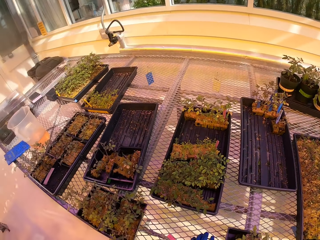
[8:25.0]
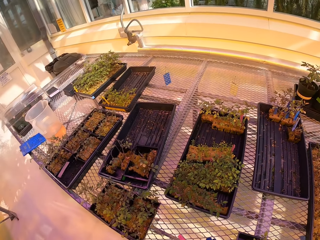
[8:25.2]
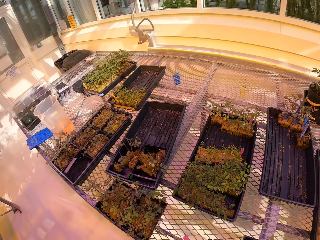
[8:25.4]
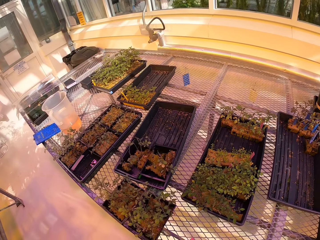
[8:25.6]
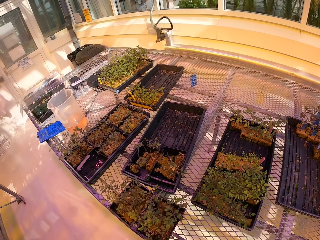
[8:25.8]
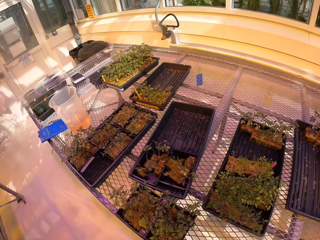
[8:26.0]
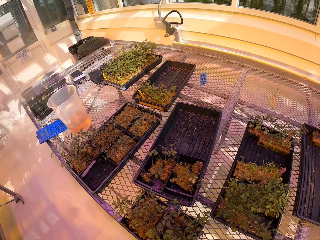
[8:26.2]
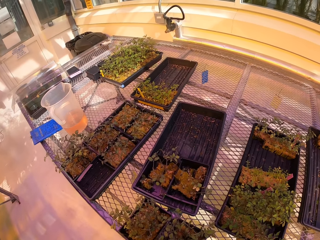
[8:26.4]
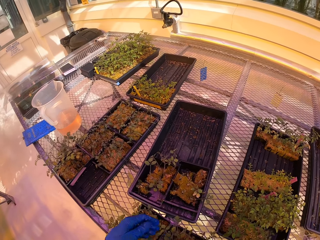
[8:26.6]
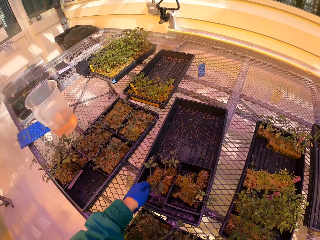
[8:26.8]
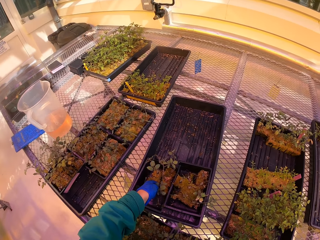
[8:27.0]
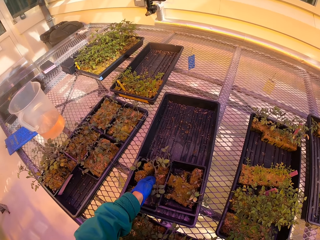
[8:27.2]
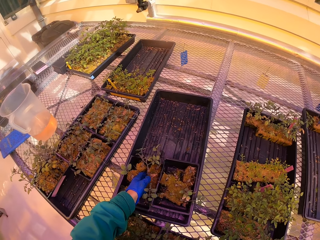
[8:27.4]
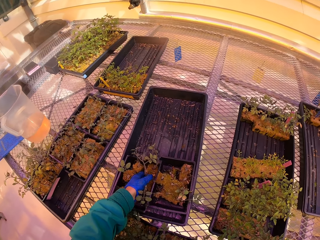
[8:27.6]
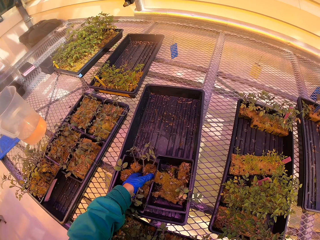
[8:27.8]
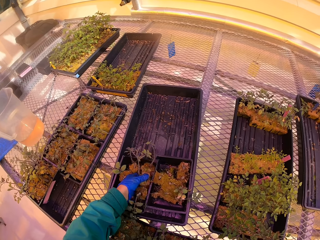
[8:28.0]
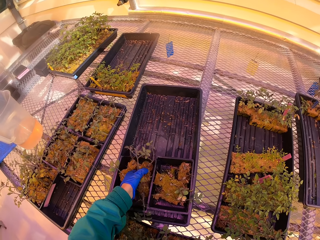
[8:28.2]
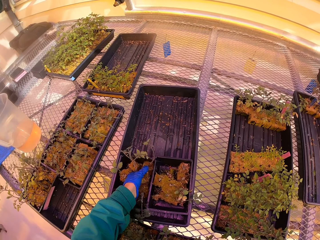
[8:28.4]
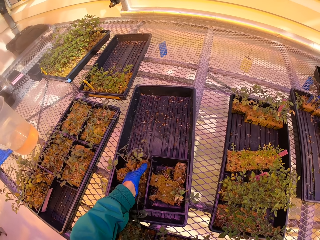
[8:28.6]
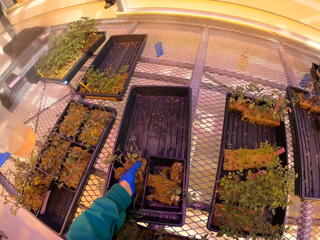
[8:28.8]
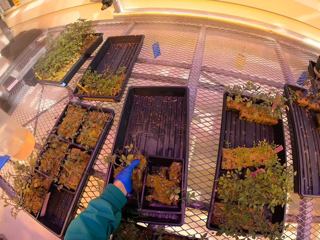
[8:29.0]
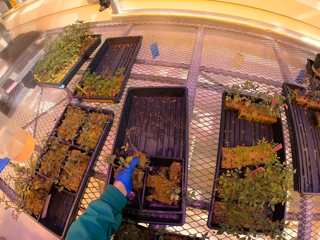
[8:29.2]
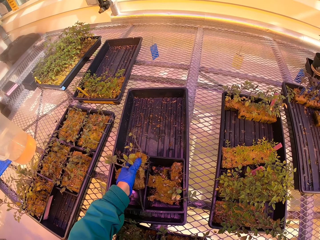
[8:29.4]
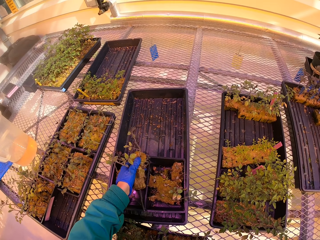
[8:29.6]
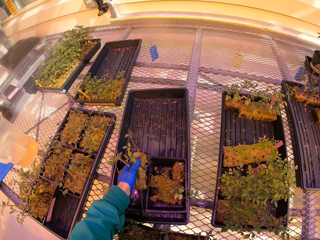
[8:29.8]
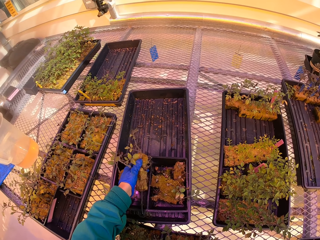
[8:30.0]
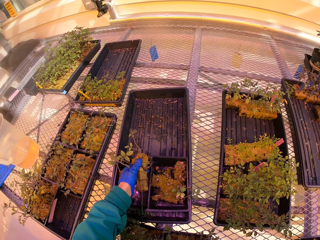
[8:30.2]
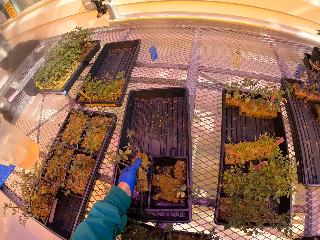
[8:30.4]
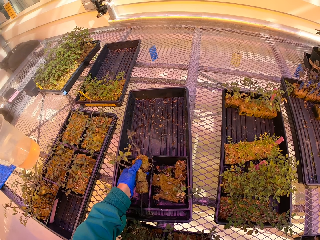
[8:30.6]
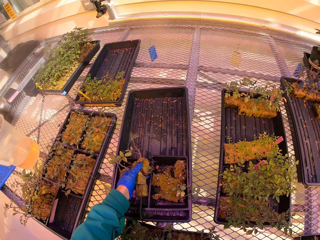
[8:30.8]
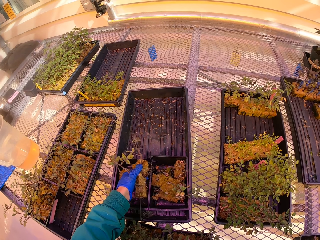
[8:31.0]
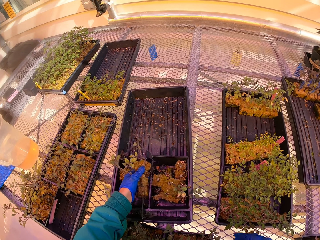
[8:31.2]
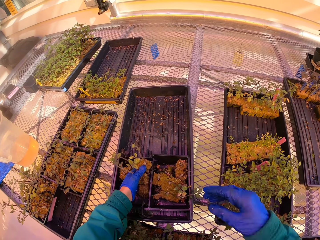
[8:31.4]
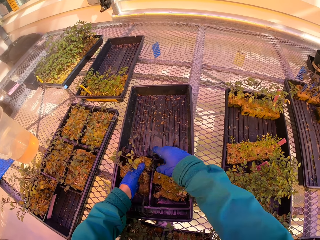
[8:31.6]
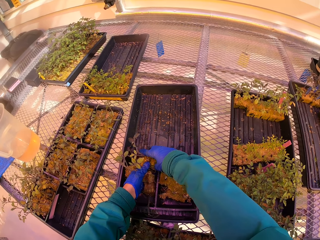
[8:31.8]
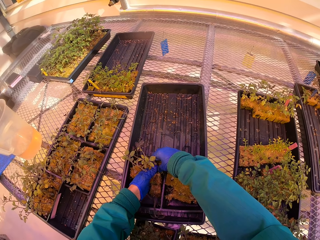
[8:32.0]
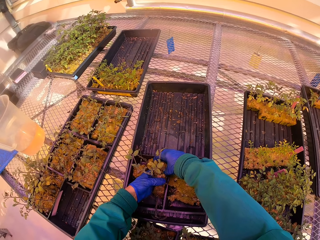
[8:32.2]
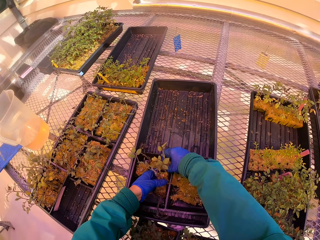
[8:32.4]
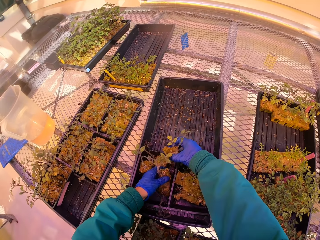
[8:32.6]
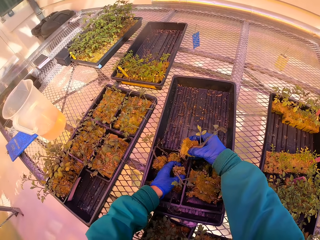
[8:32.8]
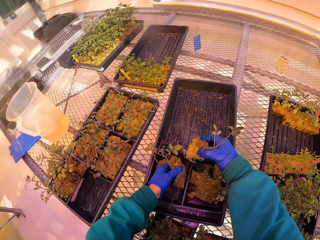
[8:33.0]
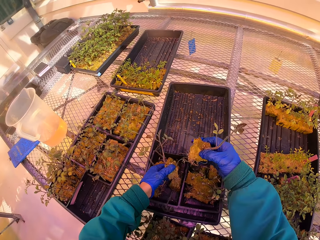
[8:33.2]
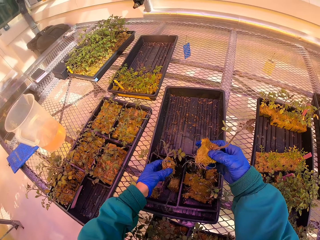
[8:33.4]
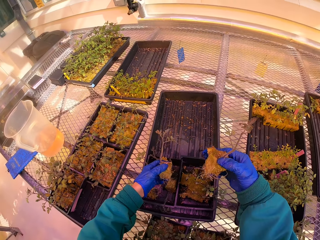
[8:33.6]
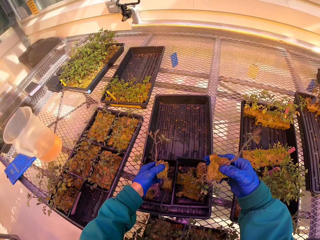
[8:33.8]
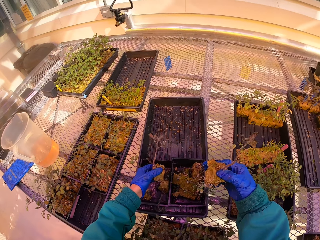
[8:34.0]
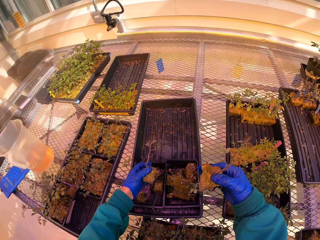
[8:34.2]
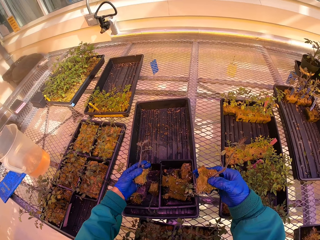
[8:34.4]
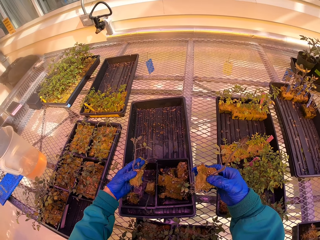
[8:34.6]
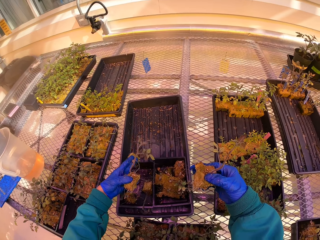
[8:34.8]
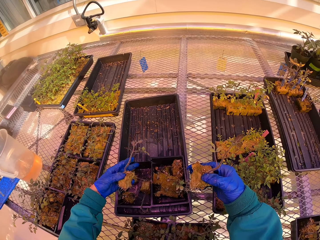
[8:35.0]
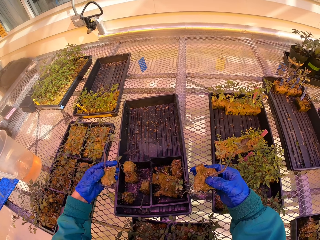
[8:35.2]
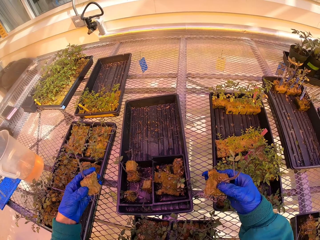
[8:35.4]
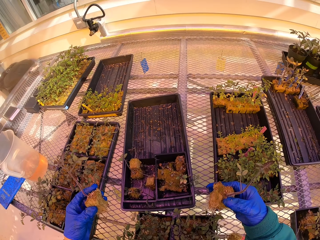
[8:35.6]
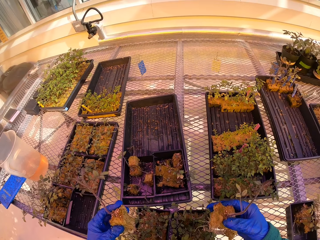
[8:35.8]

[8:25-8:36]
The camera wearer puts a half tray on the worktop. They drop the bowl of plants on the table. They hold seedlings. They pick the plants from the tray. They hold the seedlings with the other hand and separate the seedlings.

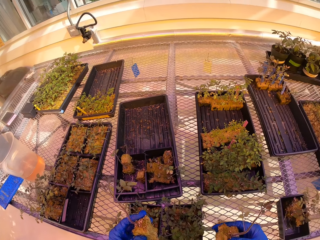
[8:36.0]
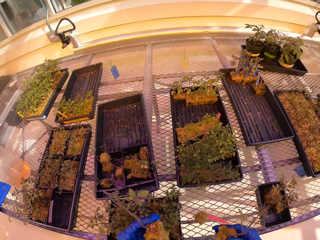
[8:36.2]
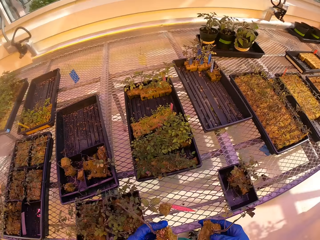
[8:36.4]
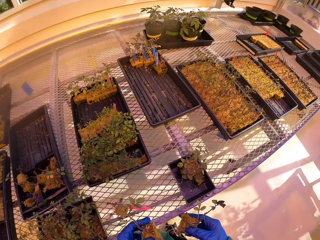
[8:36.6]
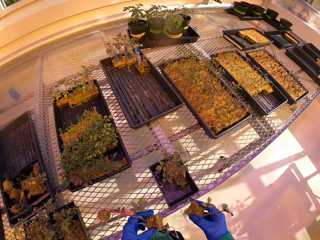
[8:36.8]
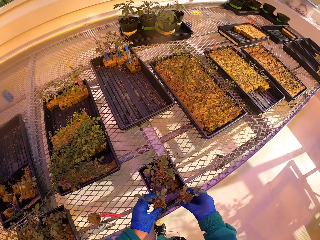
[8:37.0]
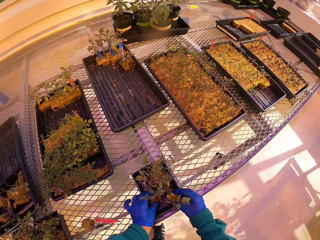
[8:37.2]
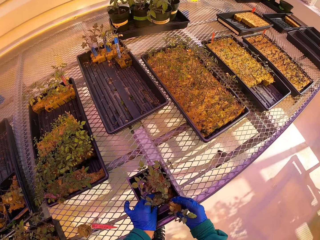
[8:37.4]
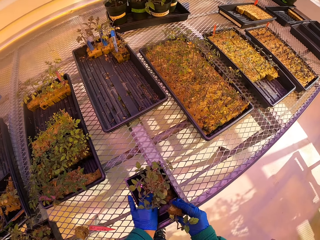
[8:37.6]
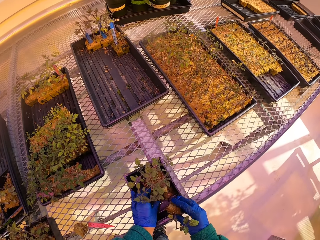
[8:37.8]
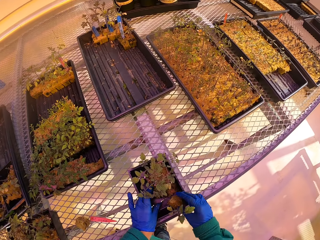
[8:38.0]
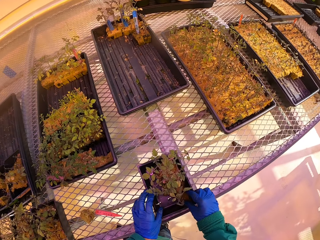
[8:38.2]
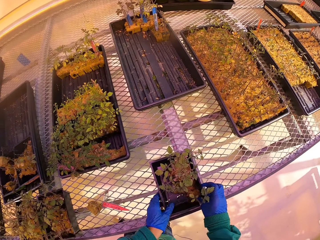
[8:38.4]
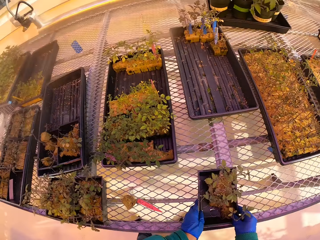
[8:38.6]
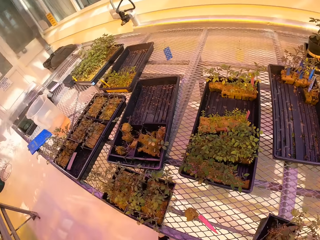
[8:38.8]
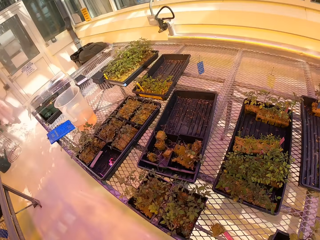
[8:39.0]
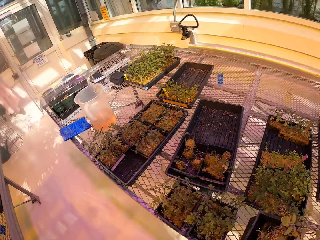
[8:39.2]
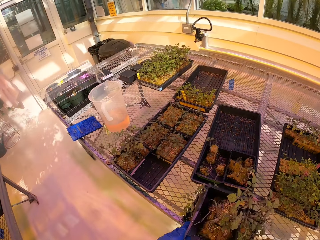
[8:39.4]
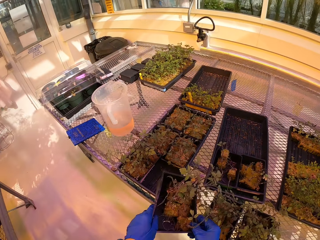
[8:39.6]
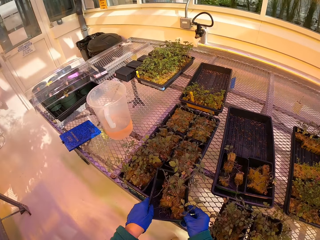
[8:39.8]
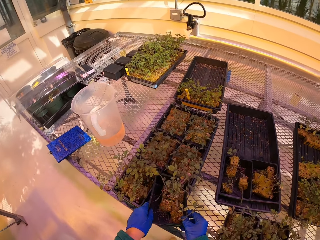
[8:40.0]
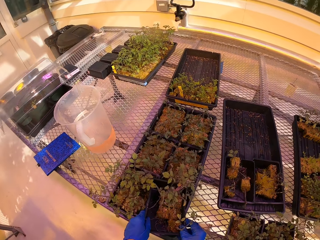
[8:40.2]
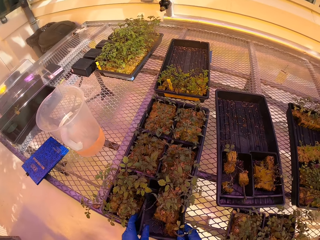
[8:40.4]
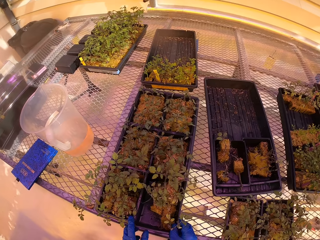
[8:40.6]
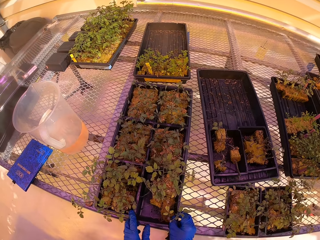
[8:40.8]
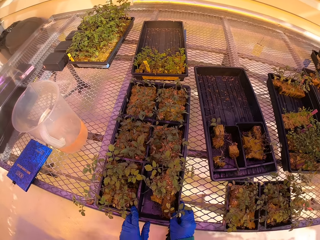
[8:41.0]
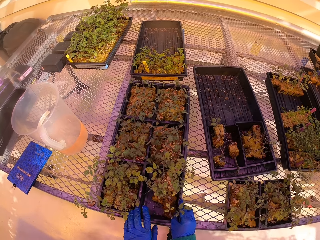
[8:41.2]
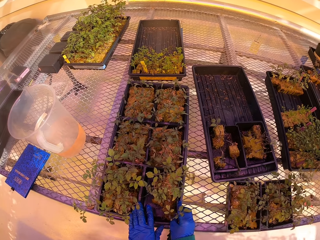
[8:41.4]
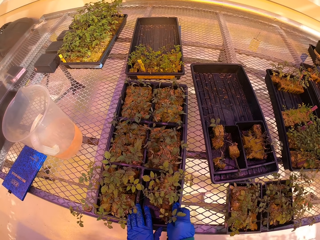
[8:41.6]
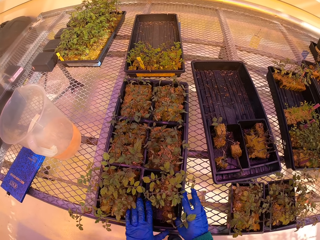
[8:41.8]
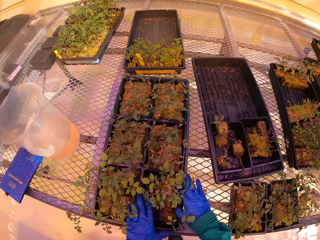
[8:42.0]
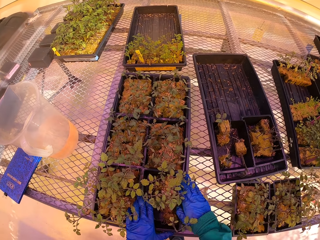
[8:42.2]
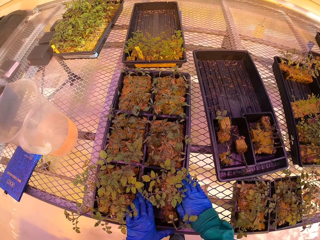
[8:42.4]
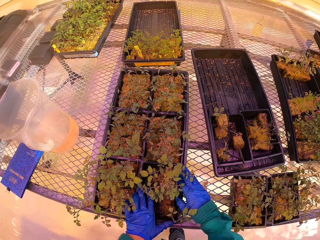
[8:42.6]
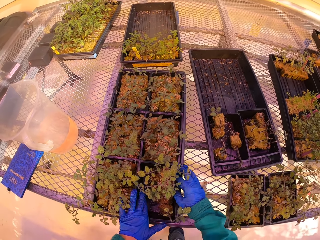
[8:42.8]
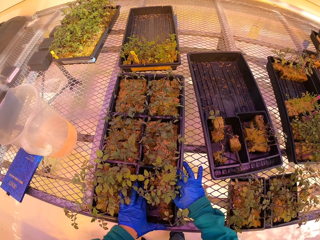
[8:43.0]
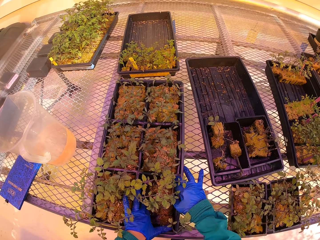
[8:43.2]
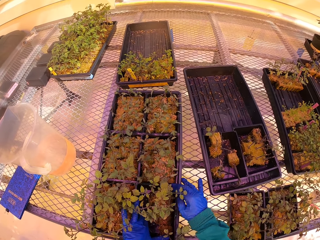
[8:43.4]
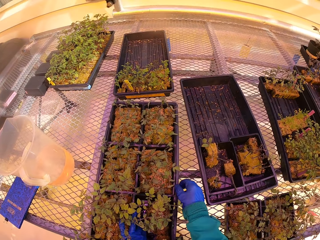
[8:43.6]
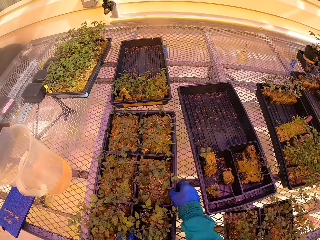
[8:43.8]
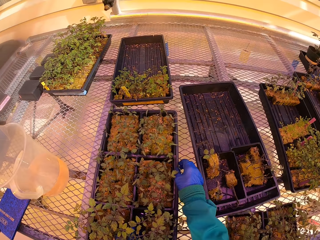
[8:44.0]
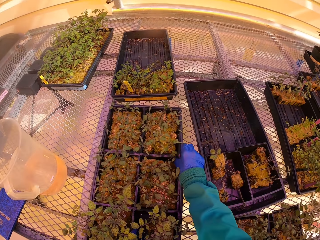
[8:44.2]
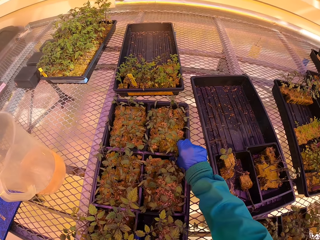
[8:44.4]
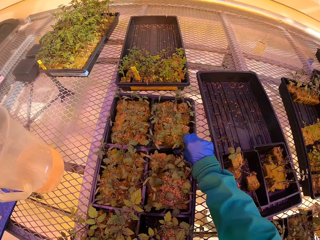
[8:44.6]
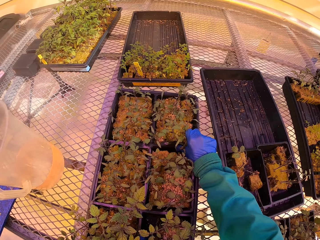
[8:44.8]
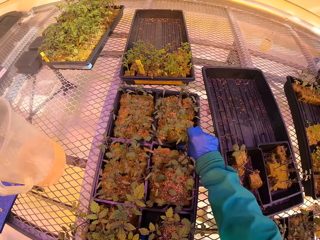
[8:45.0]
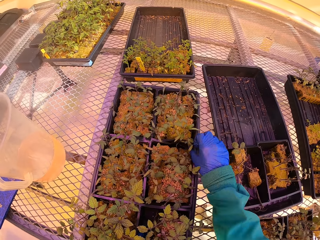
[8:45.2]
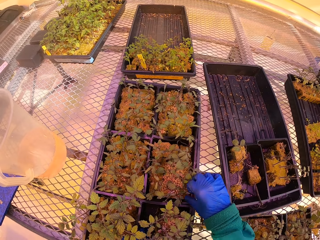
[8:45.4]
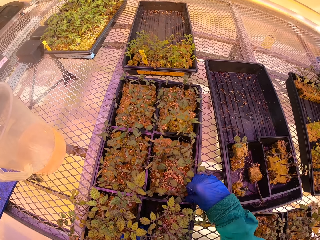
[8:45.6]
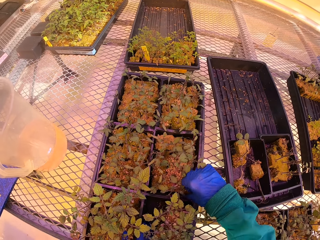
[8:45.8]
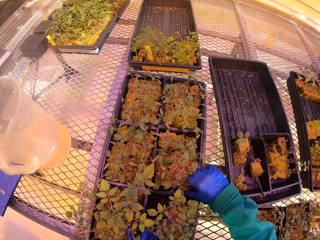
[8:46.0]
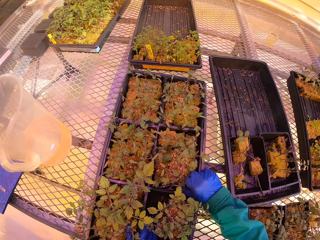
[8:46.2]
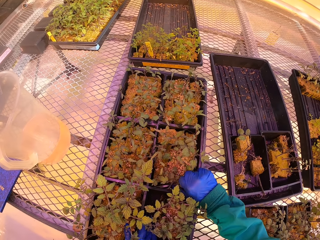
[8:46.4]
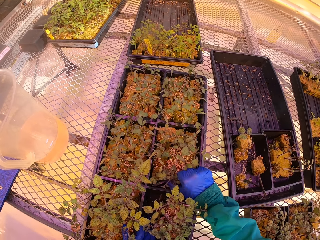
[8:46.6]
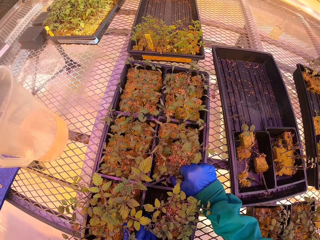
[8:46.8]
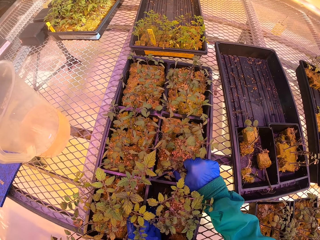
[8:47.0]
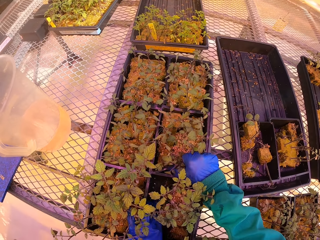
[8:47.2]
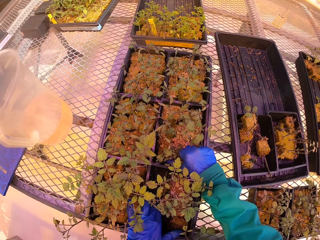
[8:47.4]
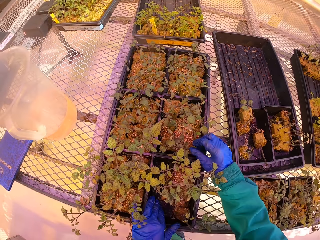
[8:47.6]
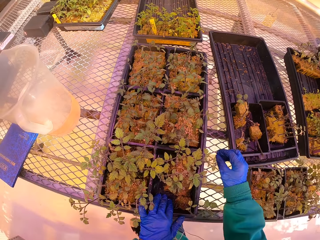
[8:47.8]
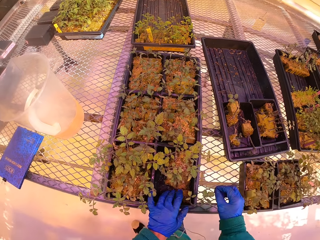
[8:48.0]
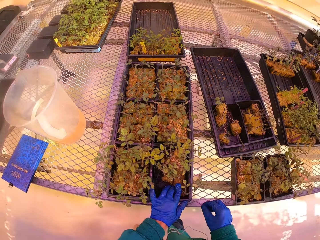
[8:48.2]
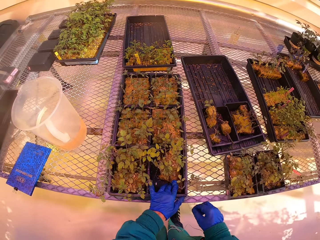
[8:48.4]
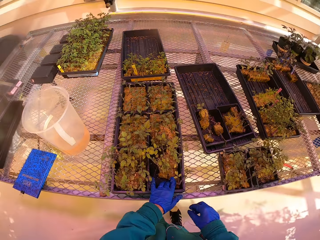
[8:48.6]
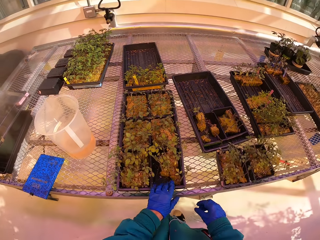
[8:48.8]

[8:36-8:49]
The camera wearer puts a seedling in the half tray or bowl. They put a seedling in the half tray again. They move the bowl of plants in a tray. They pile the half tray on a flat tray. They adjust the half trays and adjust the seedlings.
